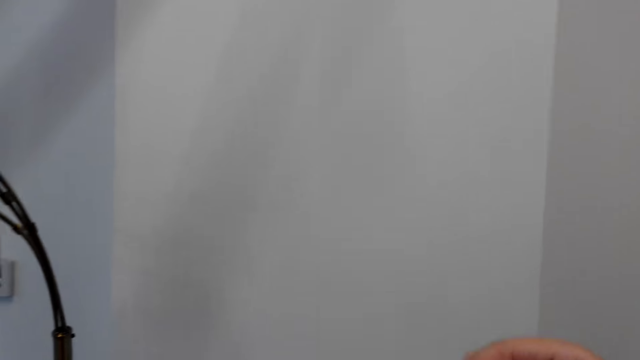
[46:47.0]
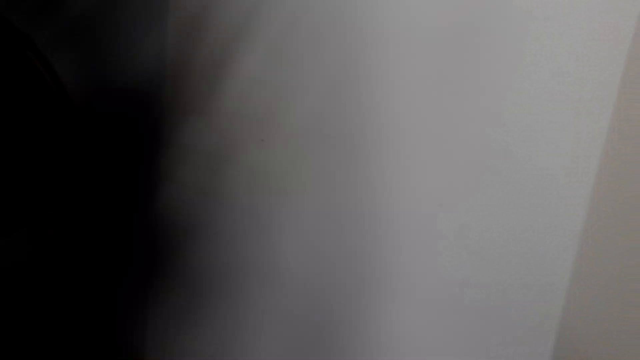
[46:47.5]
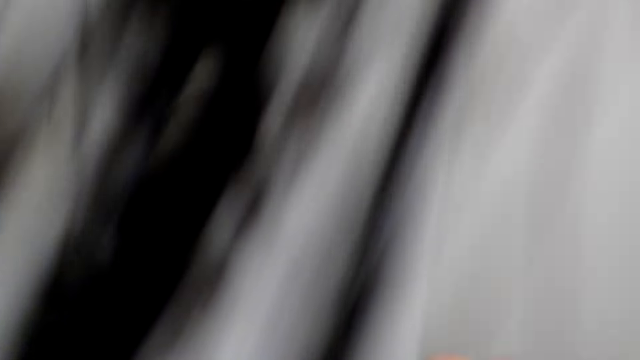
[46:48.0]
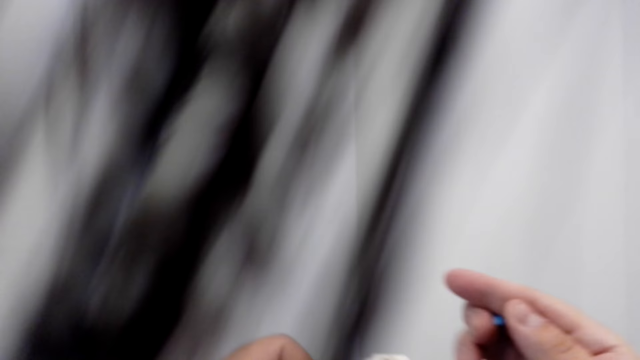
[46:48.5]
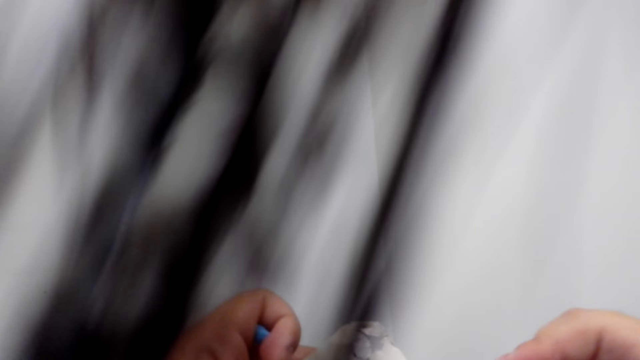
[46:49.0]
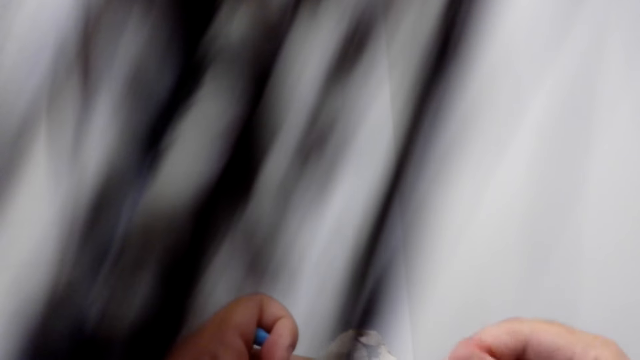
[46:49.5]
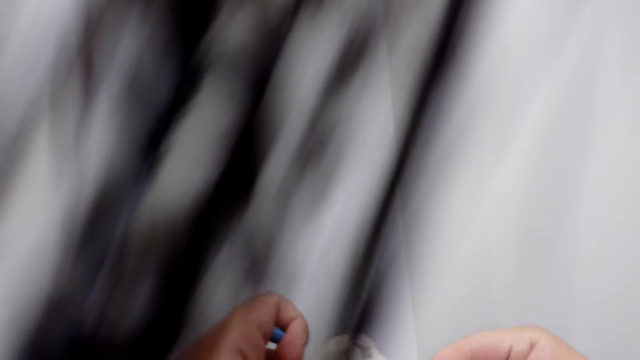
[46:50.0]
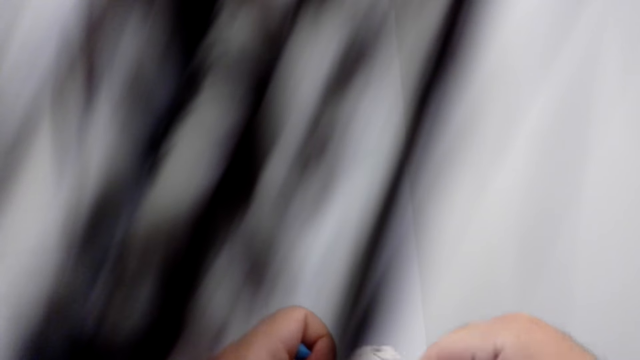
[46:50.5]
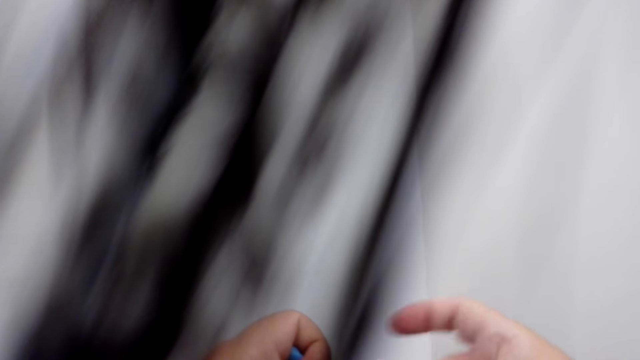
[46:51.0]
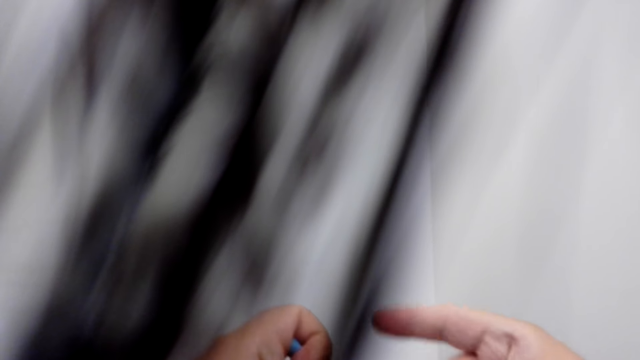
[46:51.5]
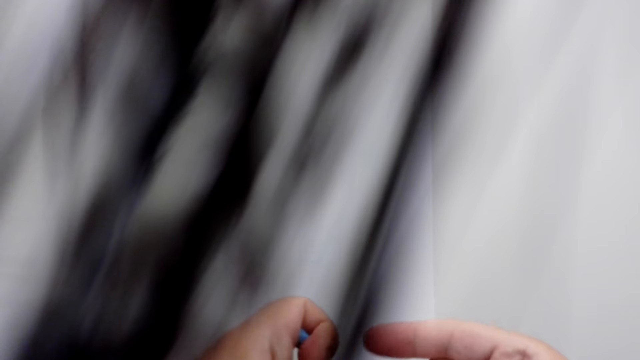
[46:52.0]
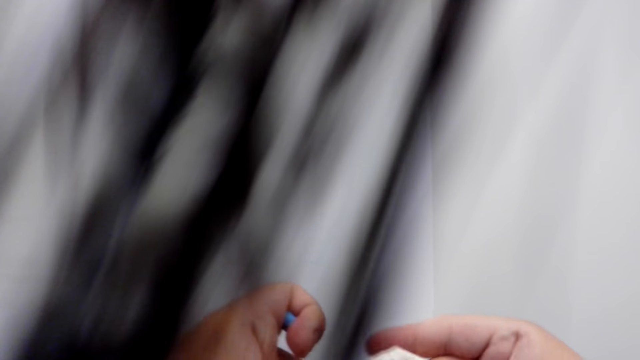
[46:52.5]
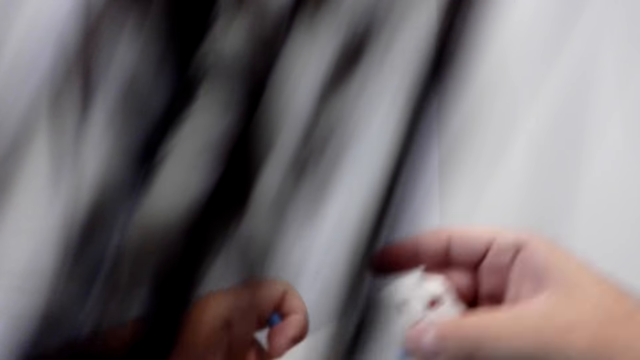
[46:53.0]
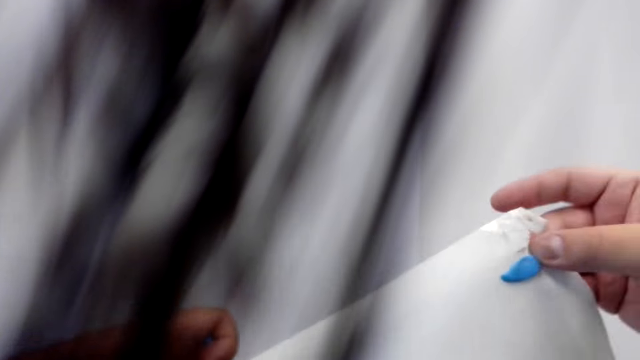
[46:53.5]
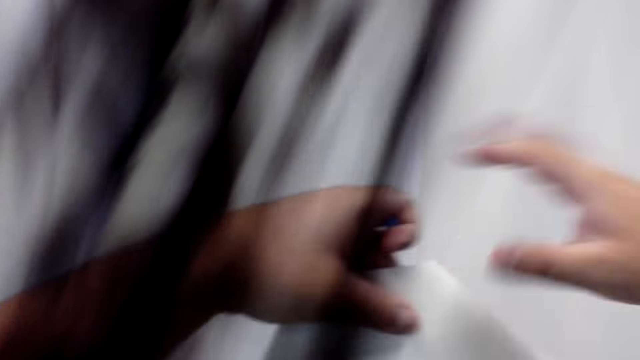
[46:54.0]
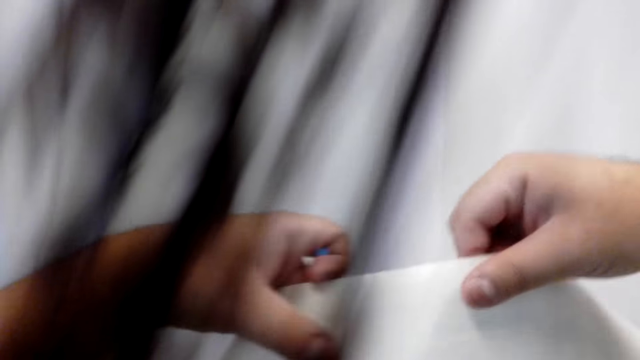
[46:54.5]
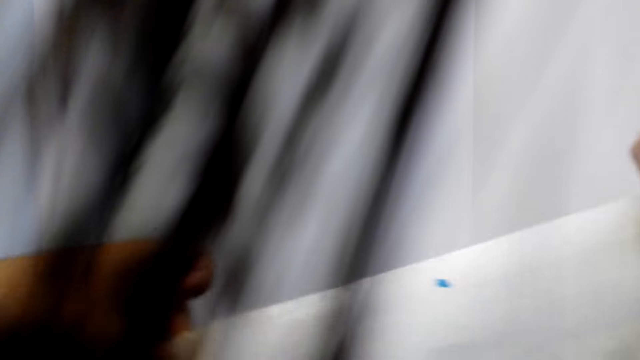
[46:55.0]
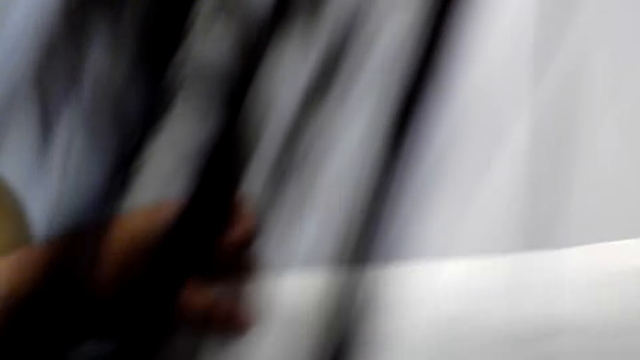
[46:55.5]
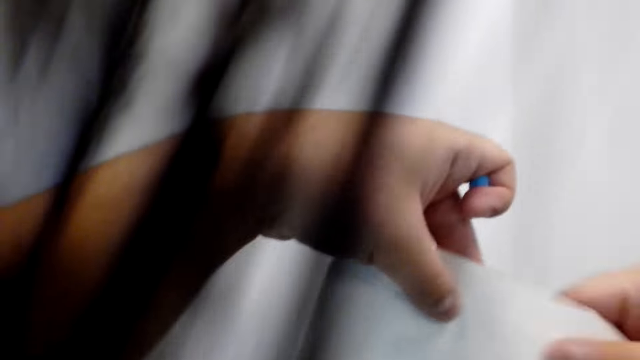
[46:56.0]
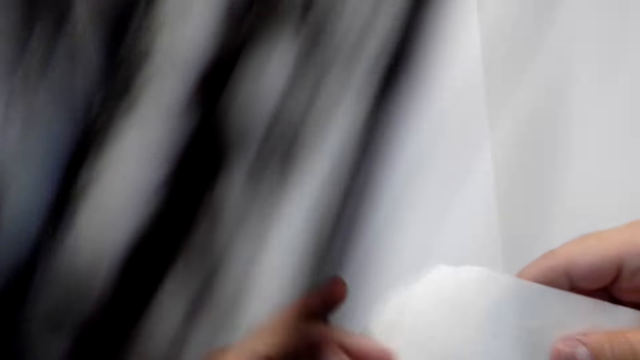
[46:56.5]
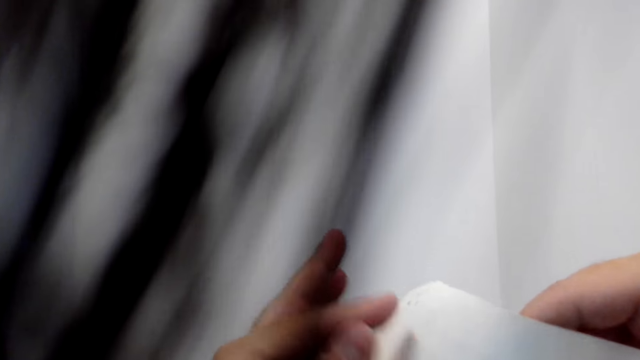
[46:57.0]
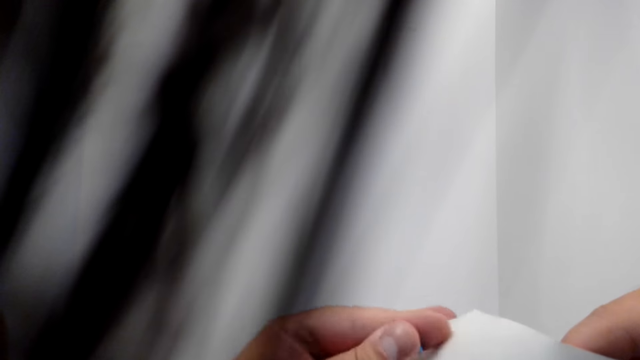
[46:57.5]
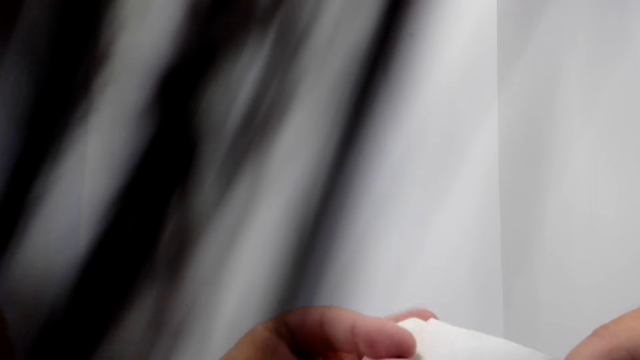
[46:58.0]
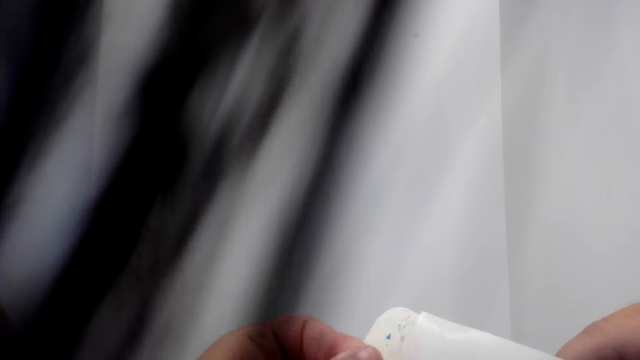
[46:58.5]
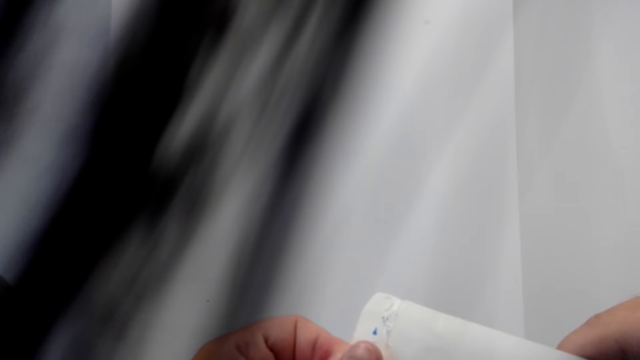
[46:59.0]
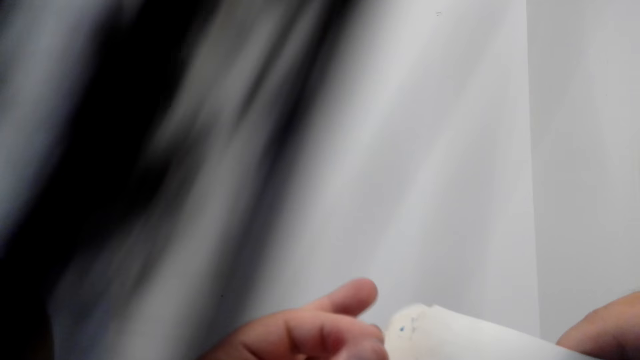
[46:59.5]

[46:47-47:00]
The camera wearer spreads canvas wallpaper. They hold the paper. They put something on the canvas wallpaper.

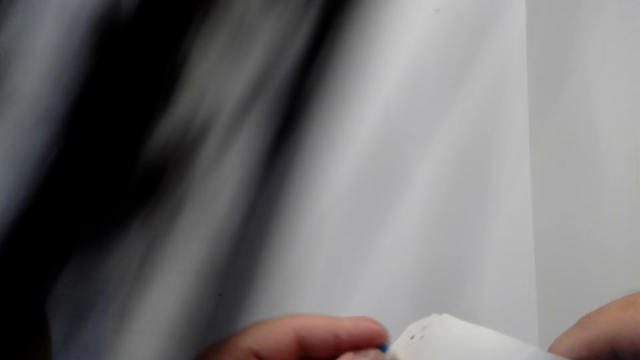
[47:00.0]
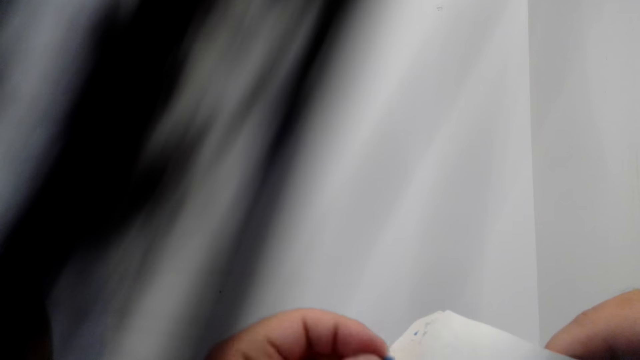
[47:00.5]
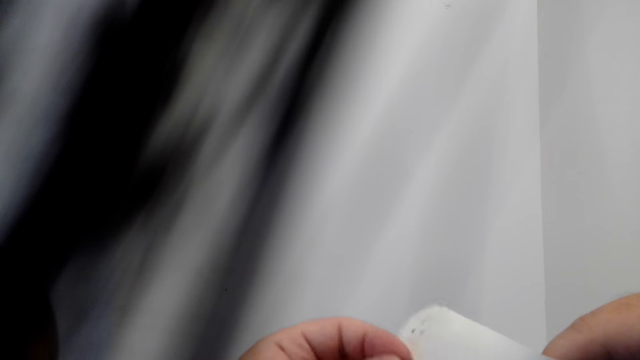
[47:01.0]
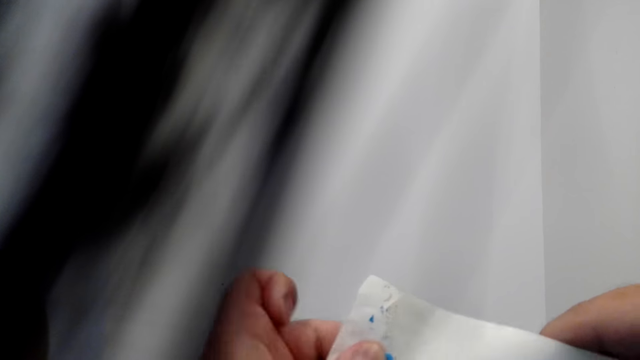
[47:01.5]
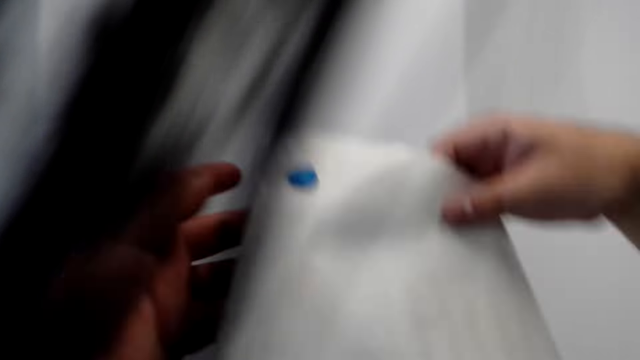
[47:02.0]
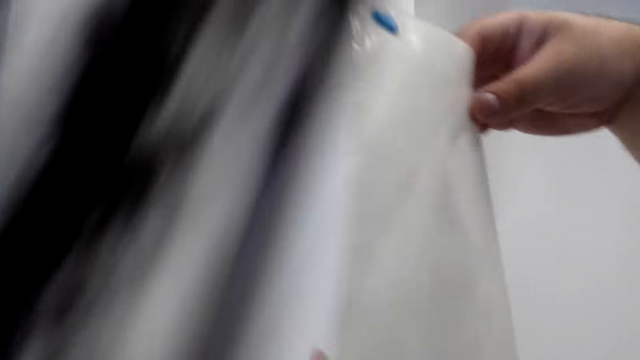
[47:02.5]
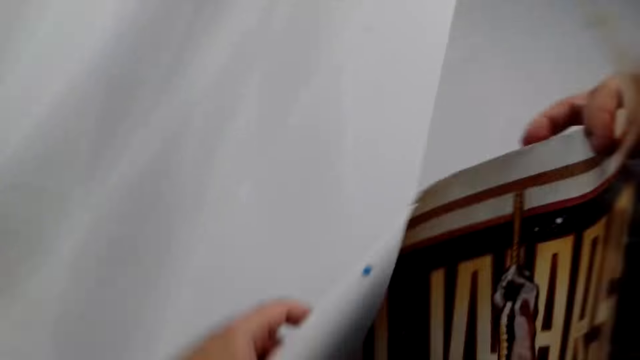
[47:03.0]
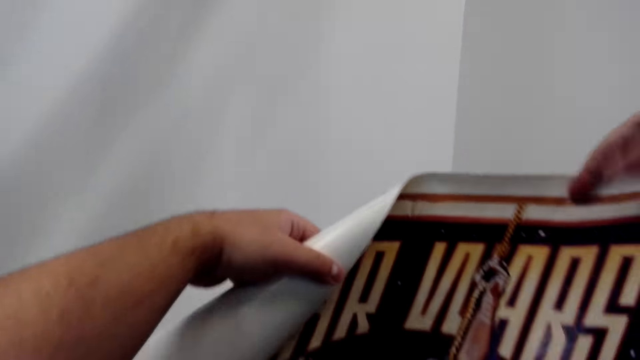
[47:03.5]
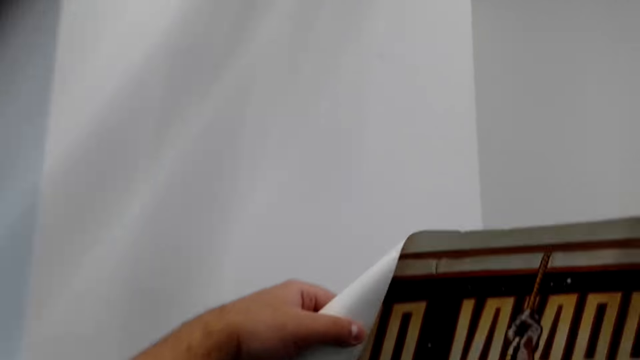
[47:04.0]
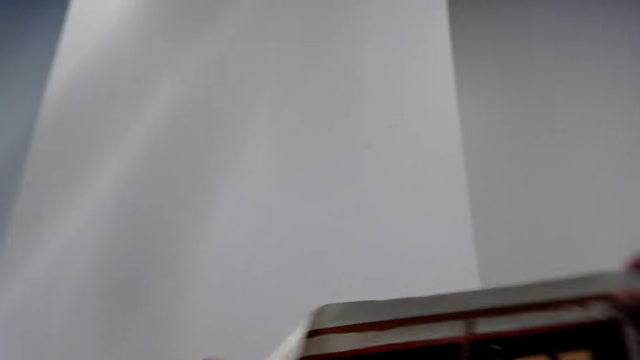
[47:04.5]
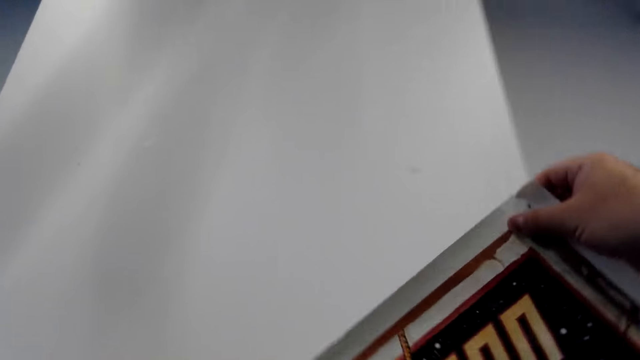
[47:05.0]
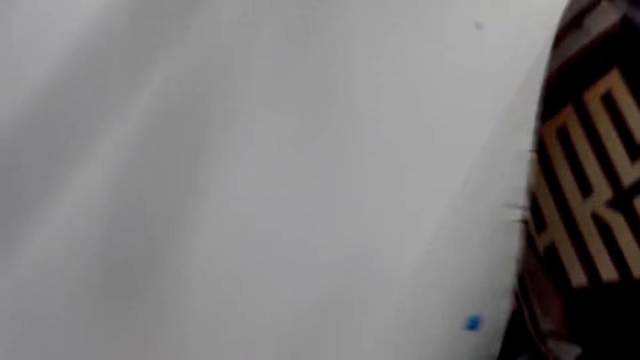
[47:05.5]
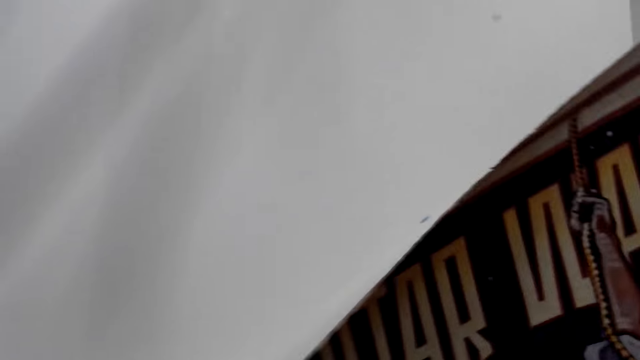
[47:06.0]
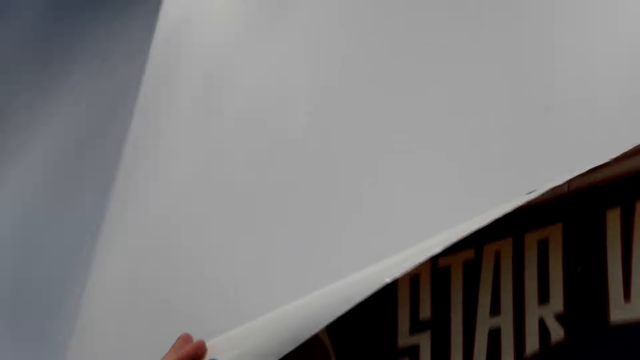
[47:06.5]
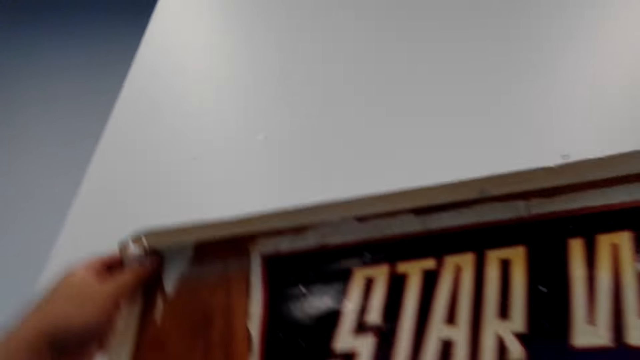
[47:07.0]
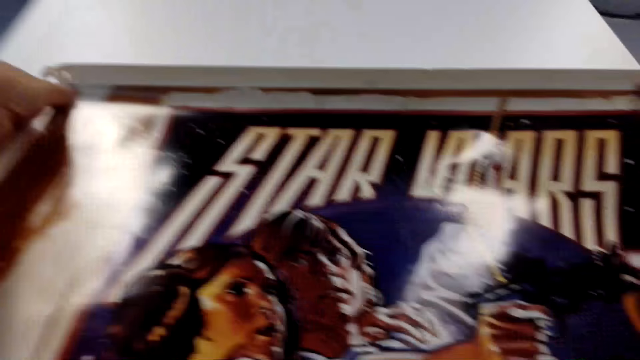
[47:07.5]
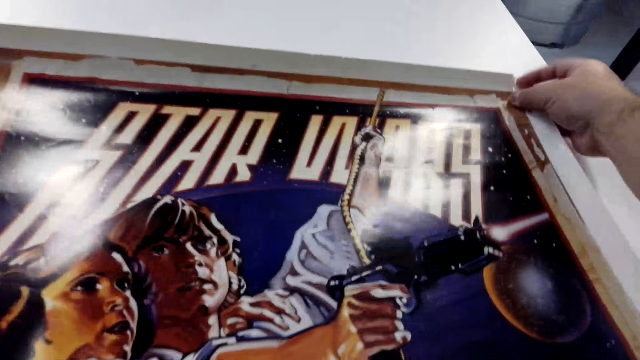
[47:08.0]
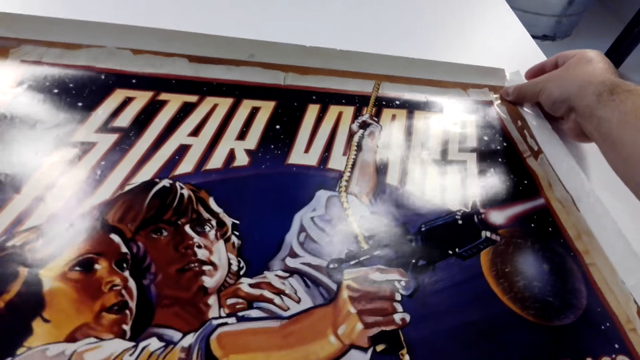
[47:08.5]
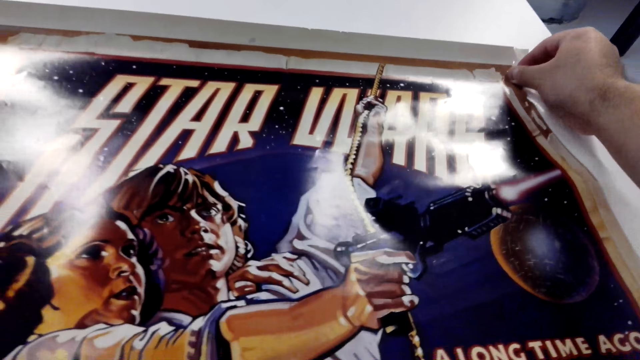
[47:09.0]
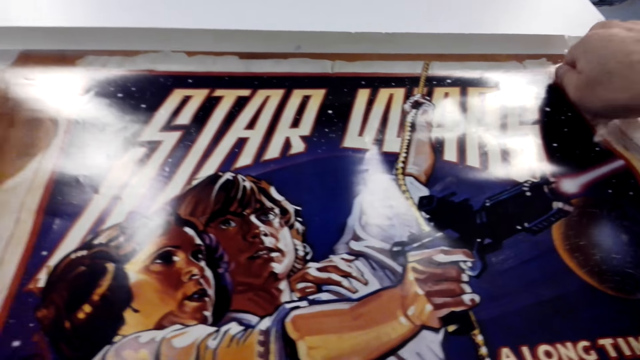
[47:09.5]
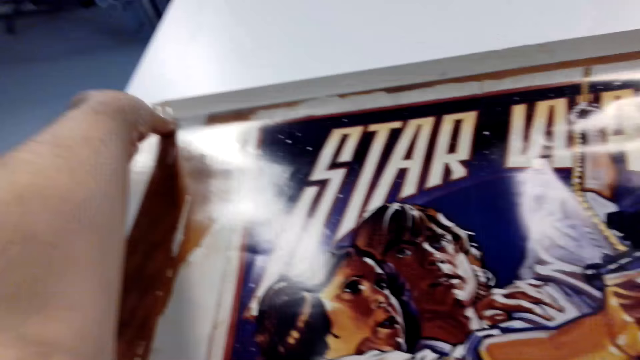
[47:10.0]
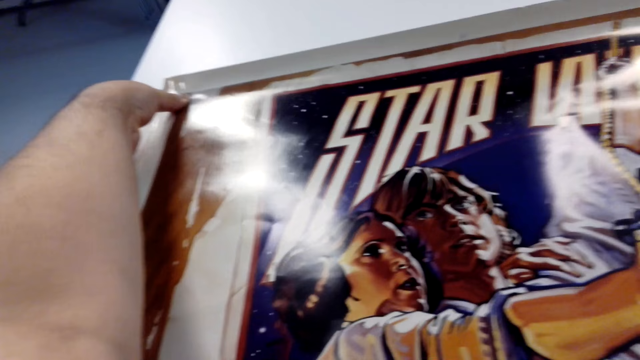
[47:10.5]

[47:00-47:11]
The camera wearer holds the paper with both hands. They turn the canvas wallpaper around. They stick the canvas wallpaper on the wall.
